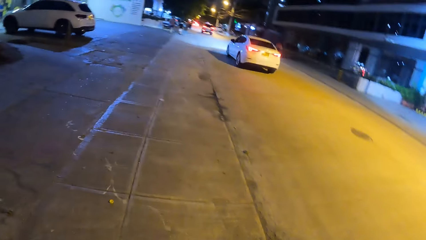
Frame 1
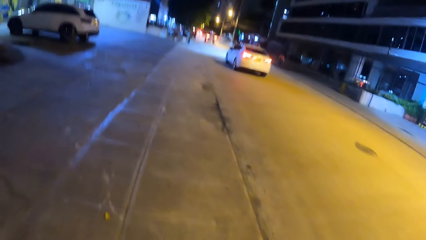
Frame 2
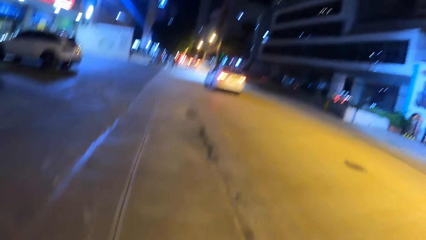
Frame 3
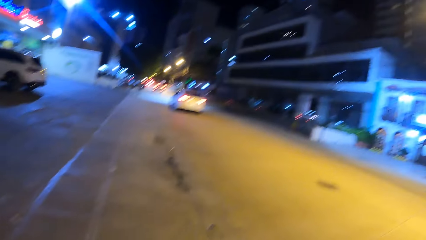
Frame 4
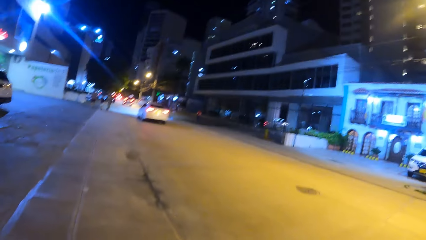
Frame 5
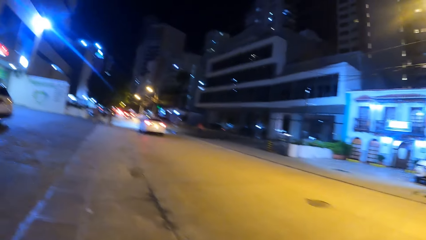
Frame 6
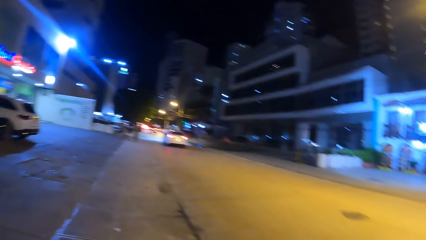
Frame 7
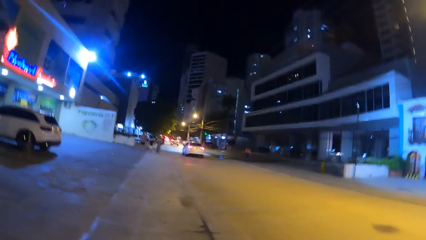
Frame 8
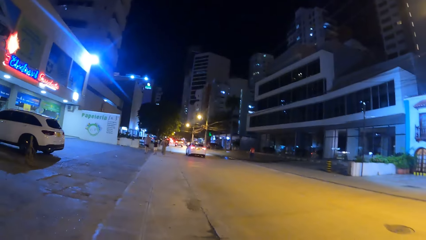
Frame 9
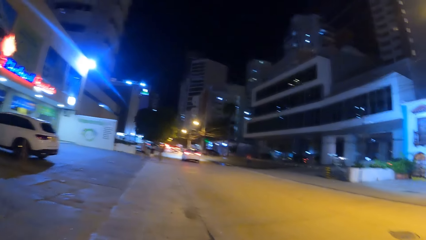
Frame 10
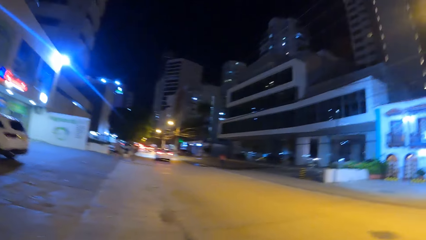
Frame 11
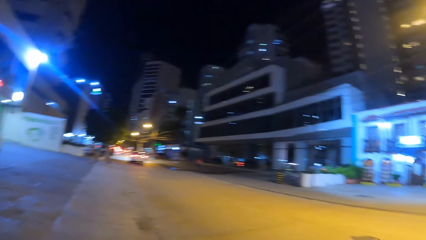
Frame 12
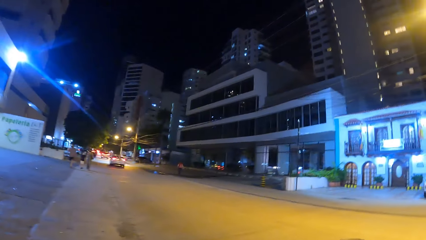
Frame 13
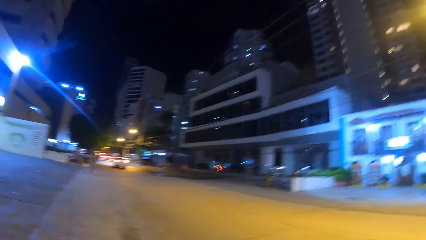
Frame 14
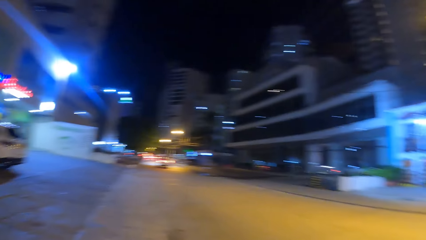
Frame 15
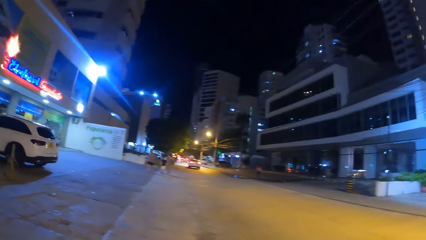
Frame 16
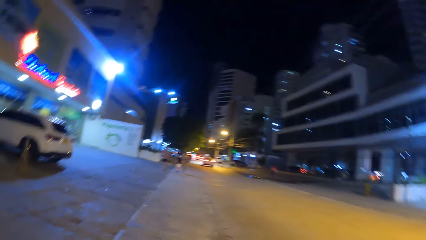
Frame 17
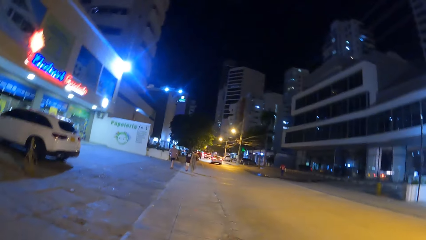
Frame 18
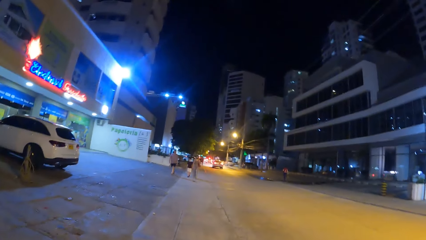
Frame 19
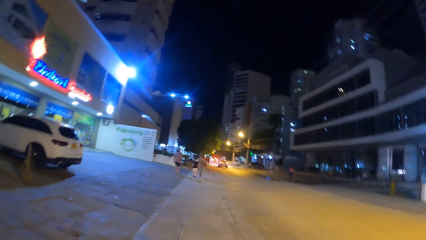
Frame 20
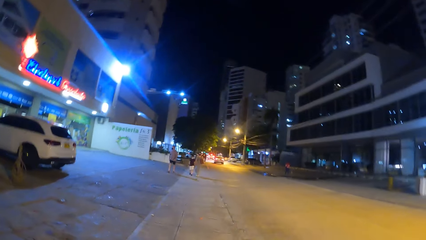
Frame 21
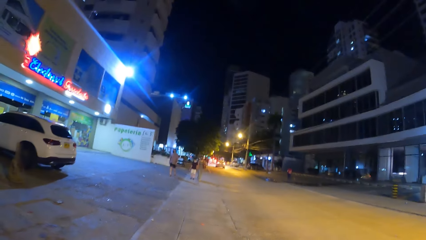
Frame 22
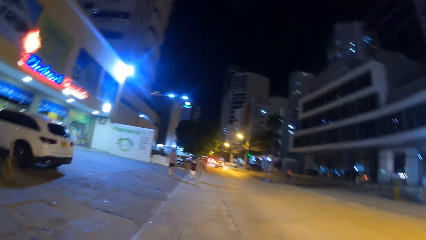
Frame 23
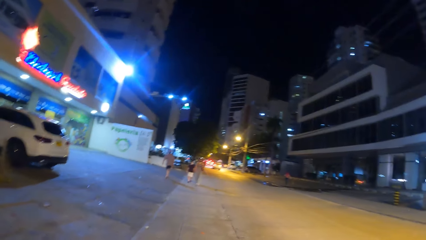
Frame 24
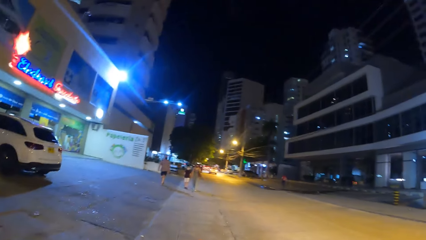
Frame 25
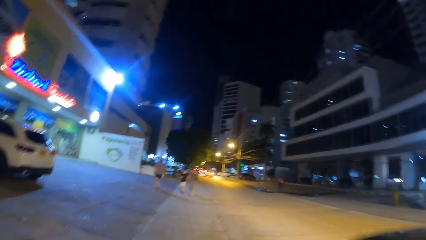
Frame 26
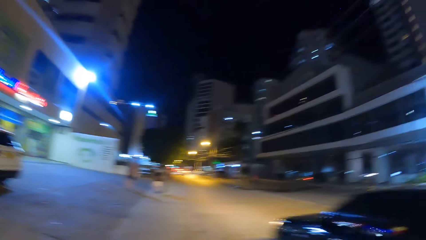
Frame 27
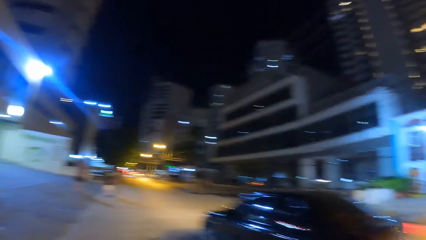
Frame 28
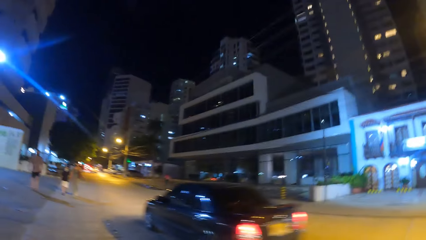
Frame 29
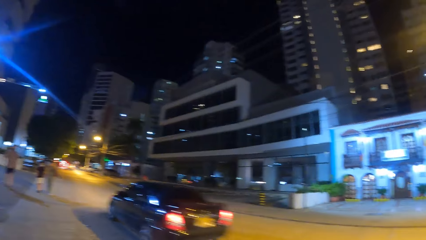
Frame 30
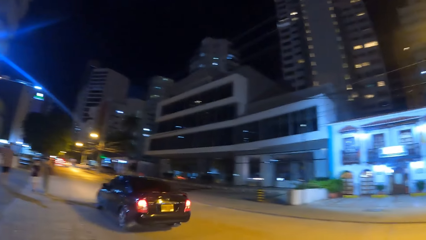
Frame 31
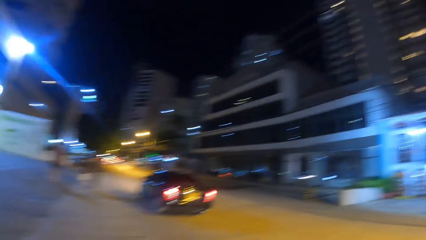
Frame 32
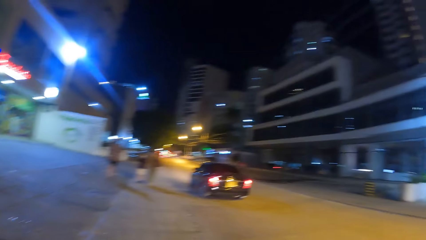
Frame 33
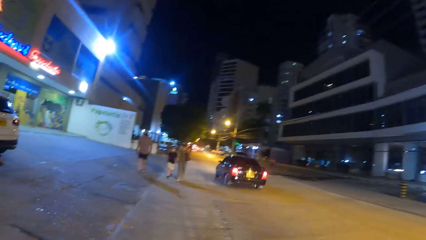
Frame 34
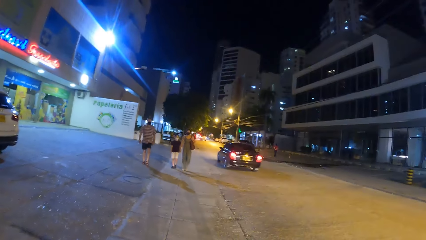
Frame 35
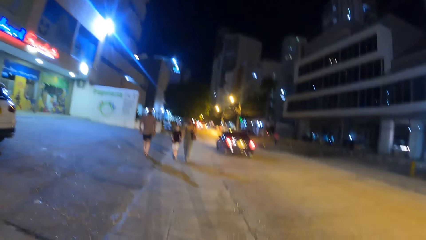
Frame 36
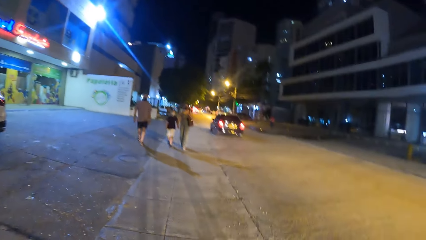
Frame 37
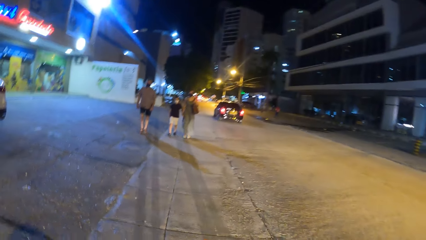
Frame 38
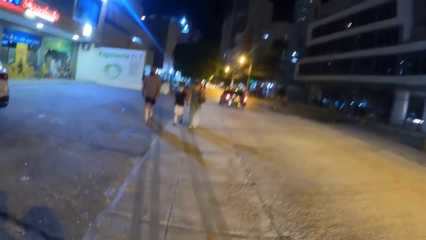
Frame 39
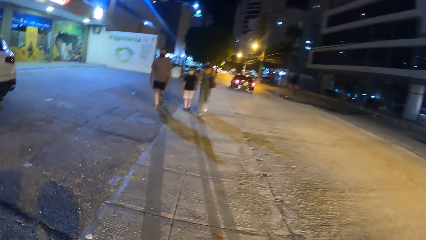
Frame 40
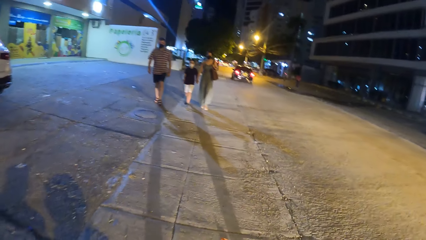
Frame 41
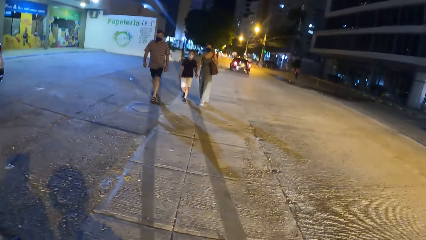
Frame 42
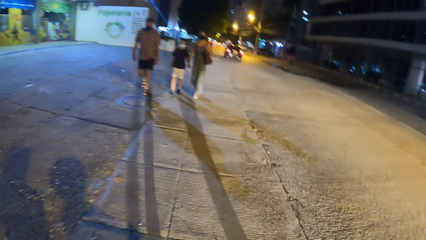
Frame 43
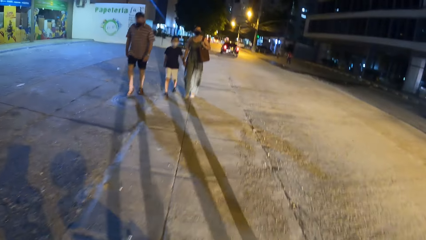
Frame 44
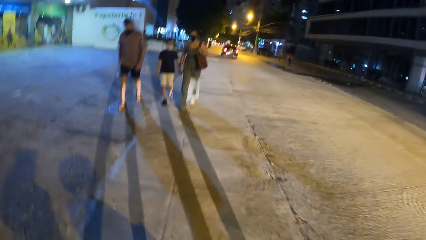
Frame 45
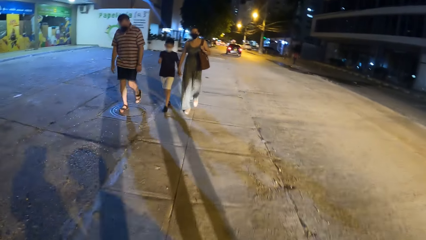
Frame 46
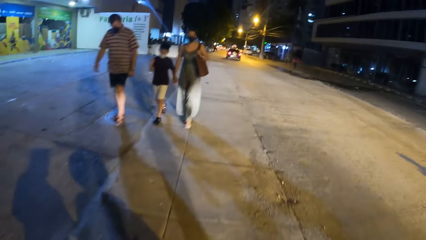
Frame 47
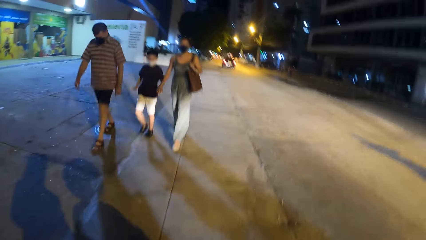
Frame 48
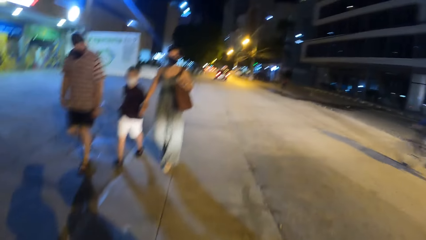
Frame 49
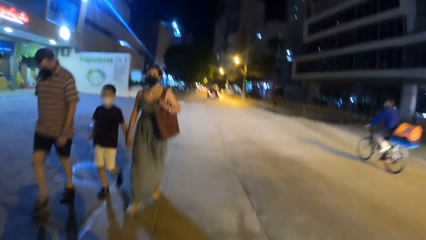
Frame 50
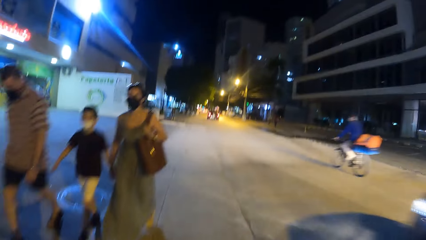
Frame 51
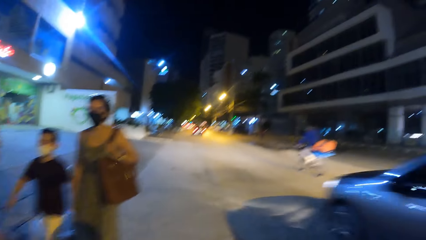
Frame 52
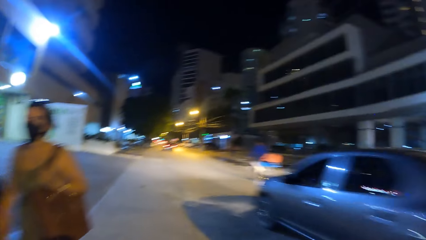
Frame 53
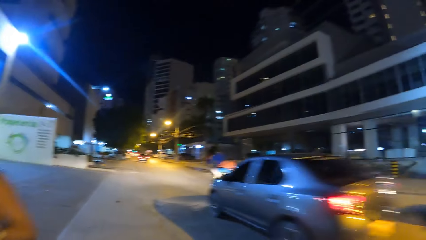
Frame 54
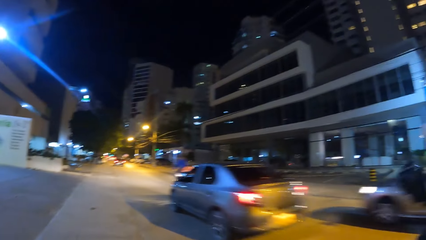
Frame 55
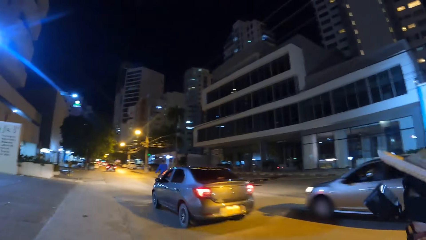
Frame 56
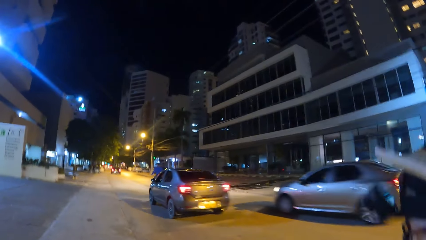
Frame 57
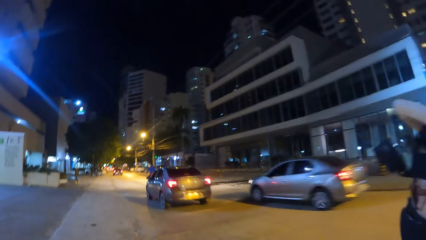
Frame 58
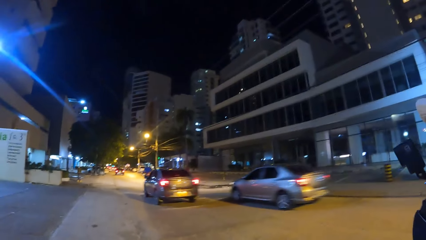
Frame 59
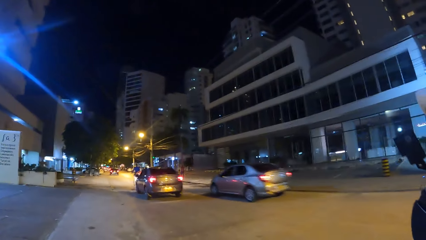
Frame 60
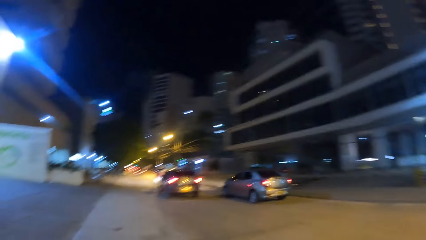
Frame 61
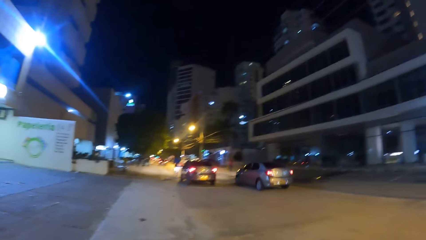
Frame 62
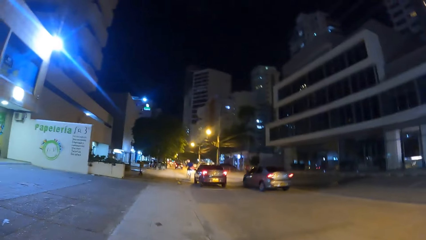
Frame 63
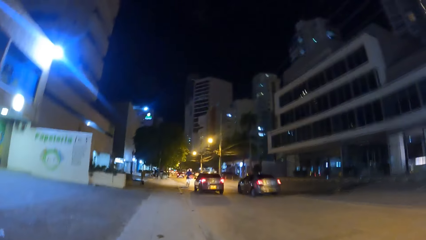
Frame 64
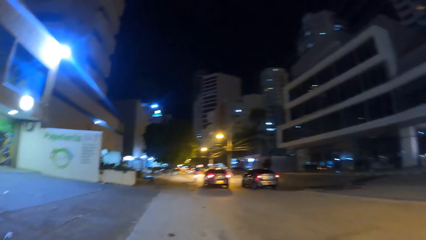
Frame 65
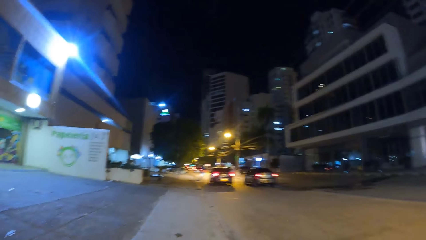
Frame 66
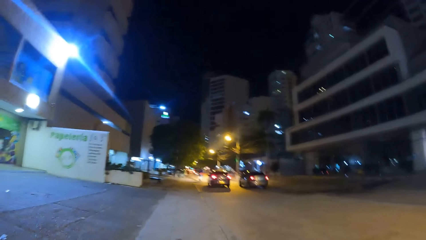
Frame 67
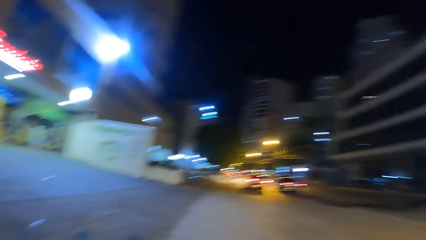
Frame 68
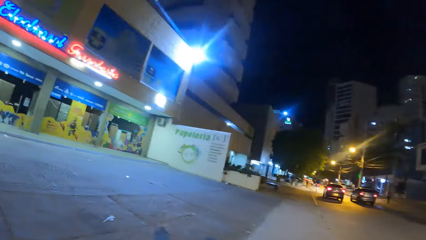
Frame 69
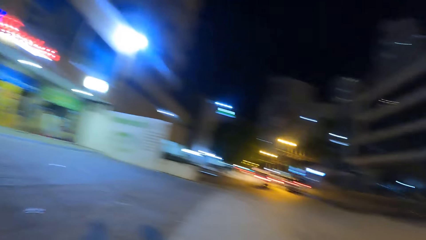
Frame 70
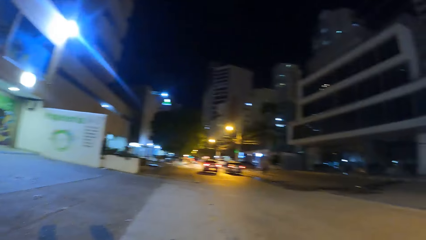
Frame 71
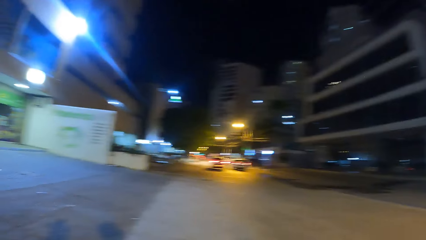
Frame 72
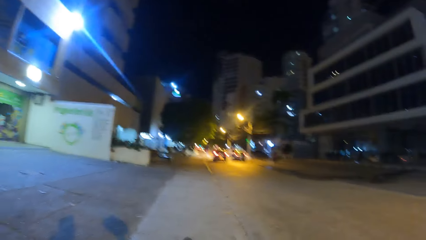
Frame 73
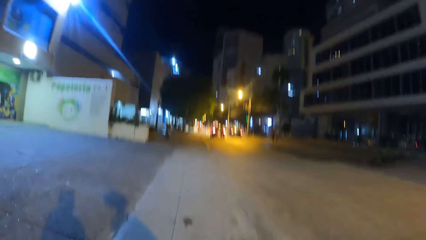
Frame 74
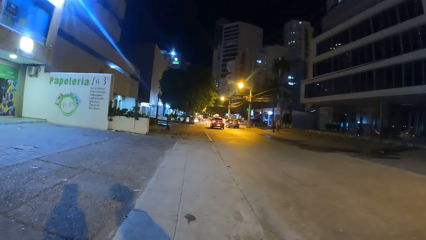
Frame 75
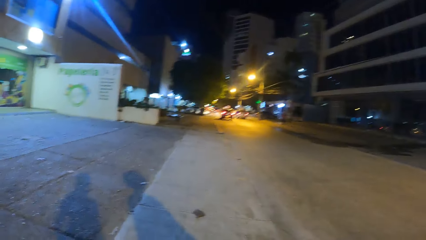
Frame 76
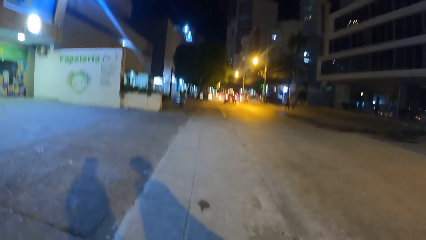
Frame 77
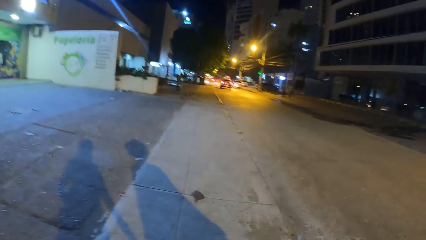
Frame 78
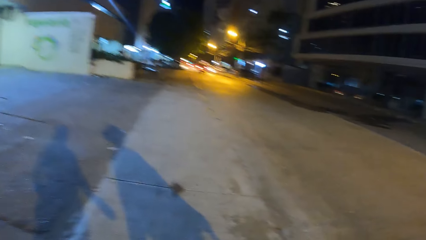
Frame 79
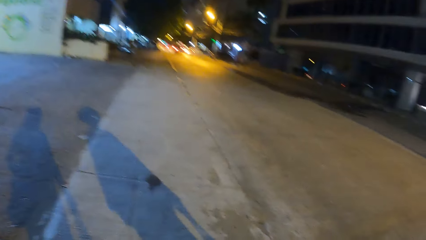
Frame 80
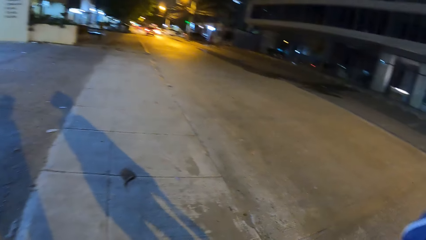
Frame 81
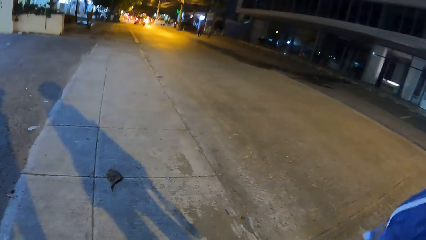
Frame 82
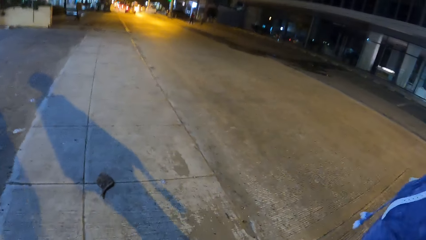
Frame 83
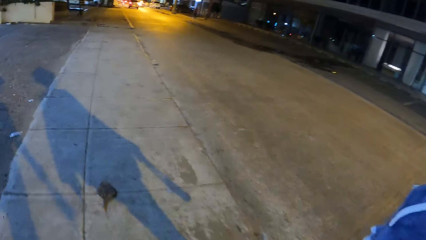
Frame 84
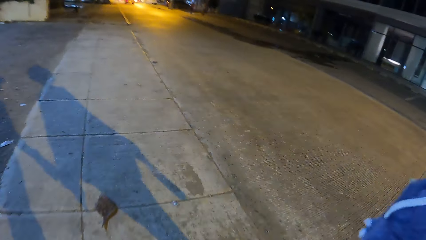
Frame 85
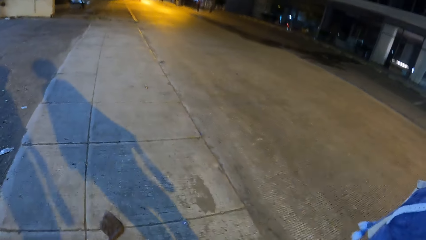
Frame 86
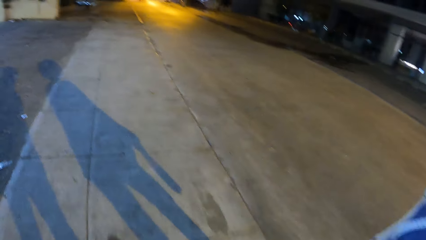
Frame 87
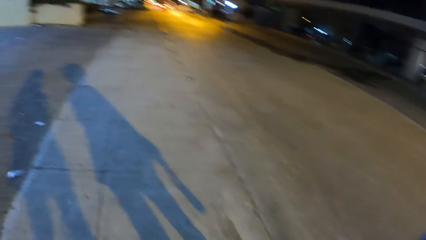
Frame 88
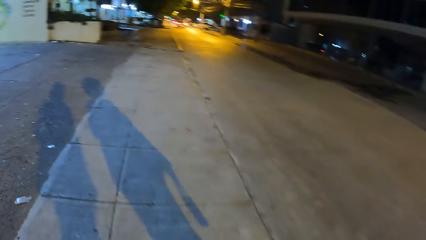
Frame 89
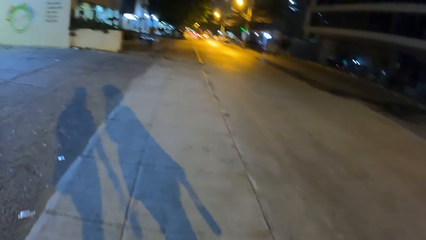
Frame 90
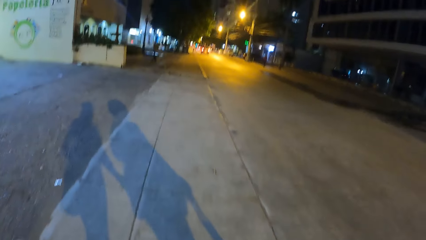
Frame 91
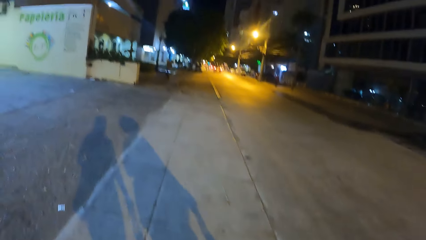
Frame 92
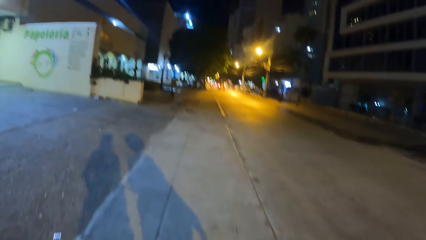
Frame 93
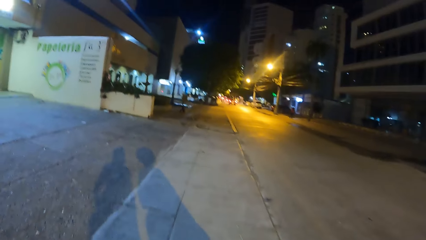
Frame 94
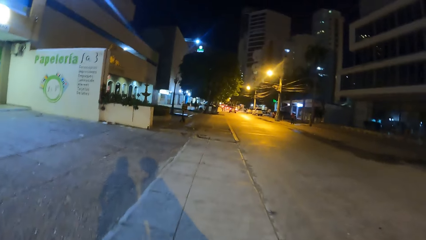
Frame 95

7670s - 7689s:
The camera wearer looks forward. They look right. They look forward. They look right. They look forward. They look right. They look forward. They look left. They look forward.
